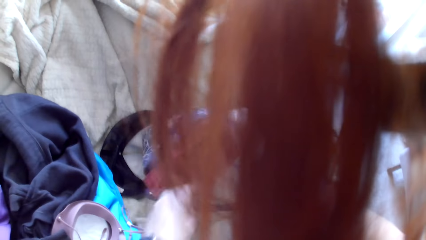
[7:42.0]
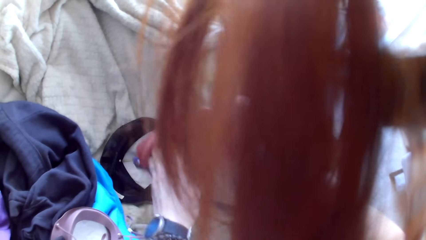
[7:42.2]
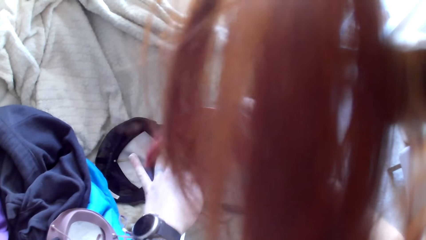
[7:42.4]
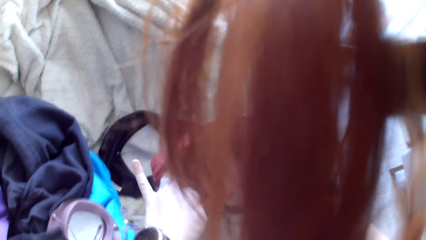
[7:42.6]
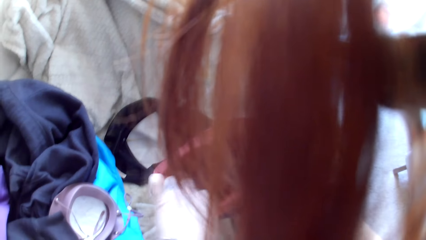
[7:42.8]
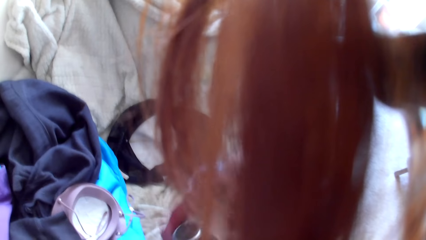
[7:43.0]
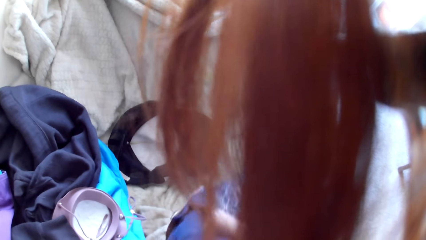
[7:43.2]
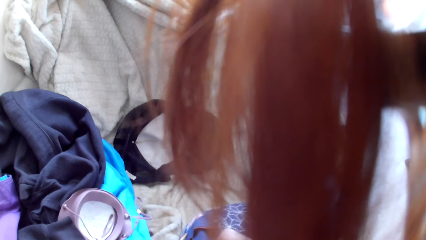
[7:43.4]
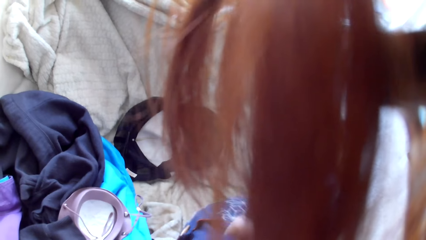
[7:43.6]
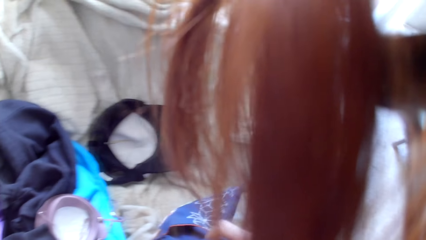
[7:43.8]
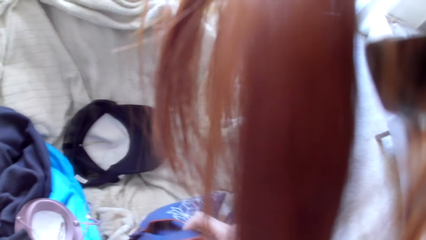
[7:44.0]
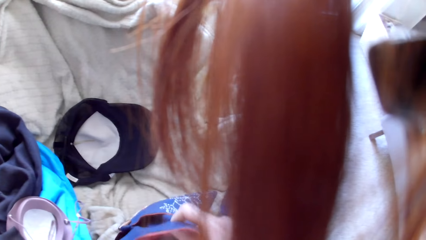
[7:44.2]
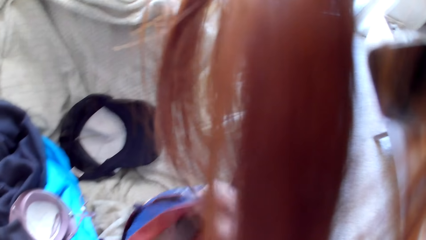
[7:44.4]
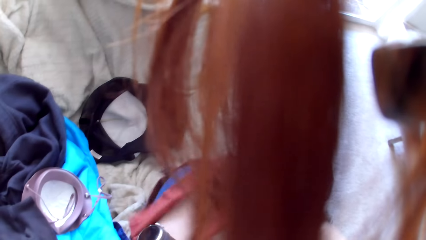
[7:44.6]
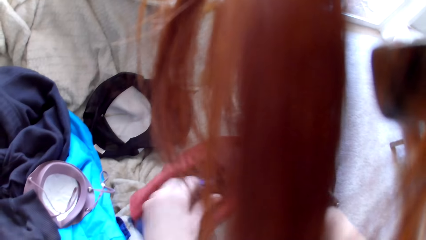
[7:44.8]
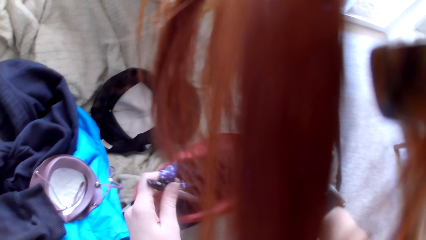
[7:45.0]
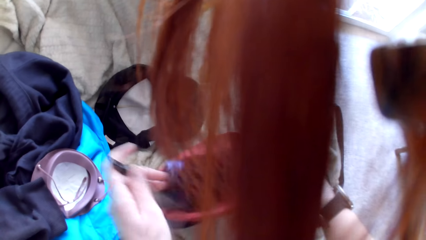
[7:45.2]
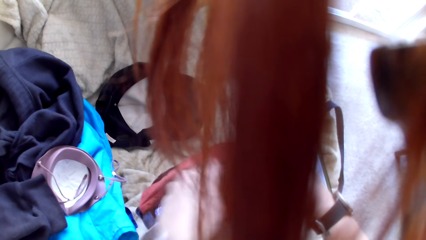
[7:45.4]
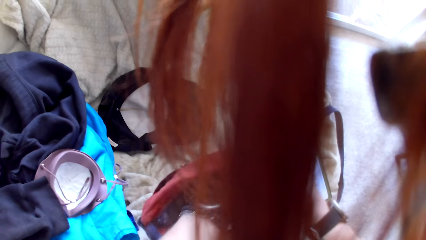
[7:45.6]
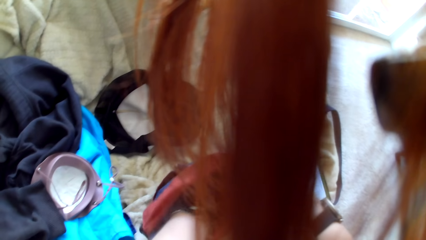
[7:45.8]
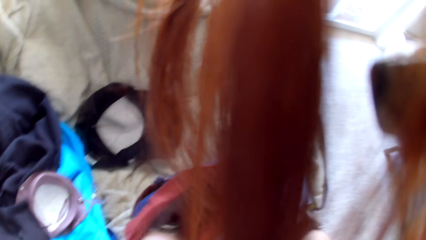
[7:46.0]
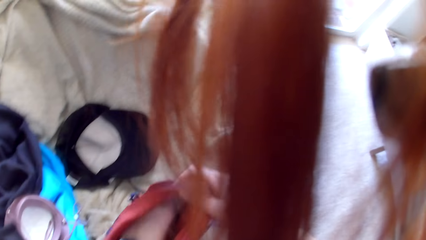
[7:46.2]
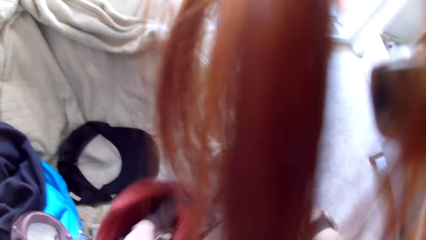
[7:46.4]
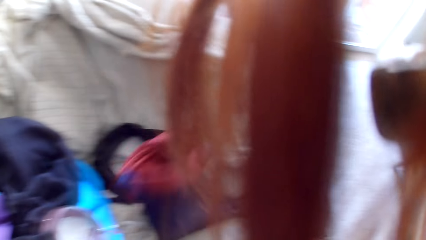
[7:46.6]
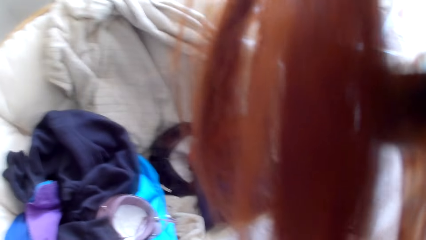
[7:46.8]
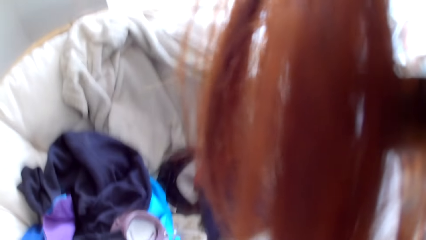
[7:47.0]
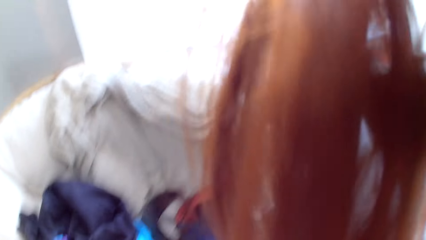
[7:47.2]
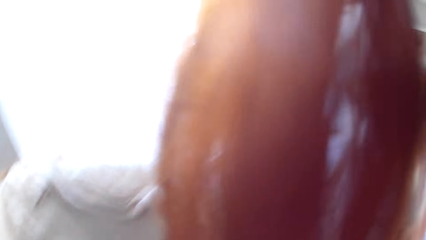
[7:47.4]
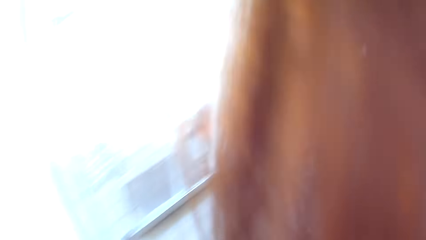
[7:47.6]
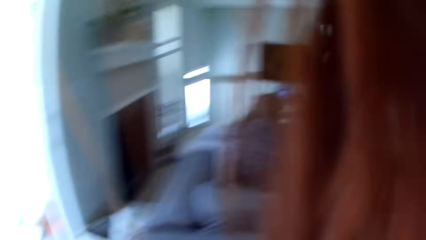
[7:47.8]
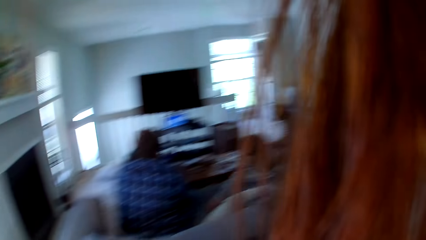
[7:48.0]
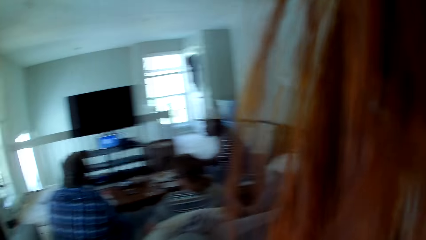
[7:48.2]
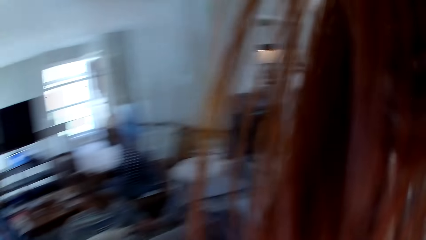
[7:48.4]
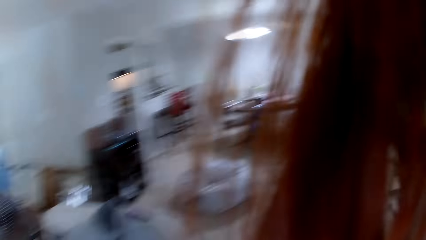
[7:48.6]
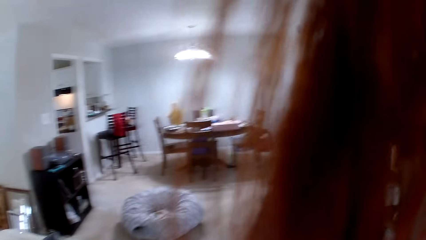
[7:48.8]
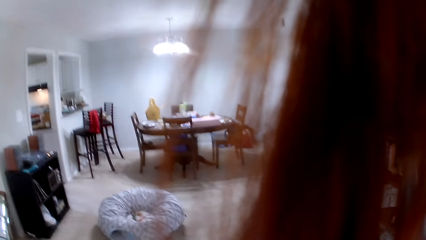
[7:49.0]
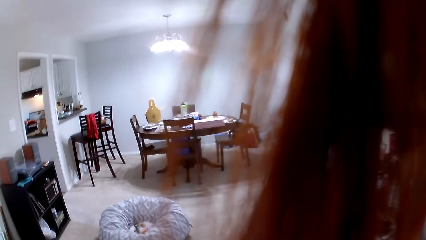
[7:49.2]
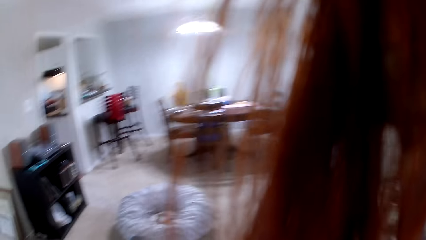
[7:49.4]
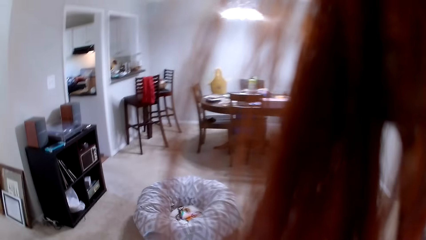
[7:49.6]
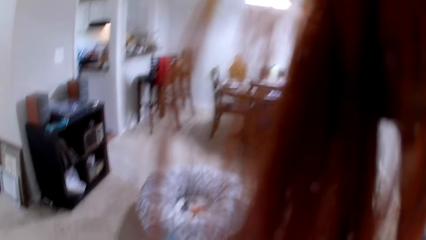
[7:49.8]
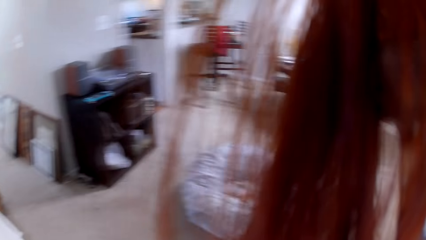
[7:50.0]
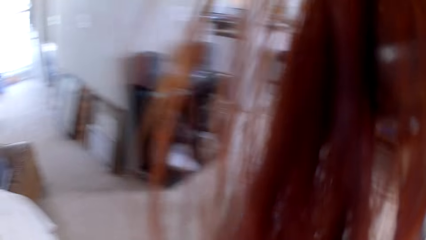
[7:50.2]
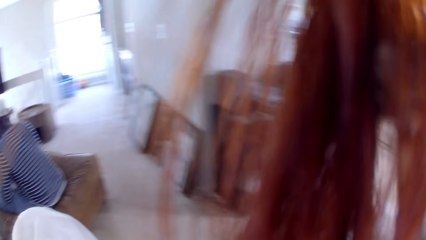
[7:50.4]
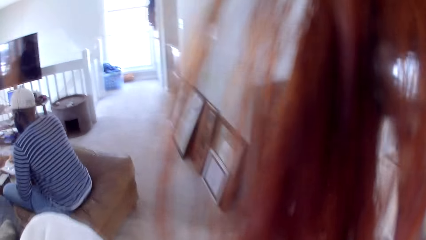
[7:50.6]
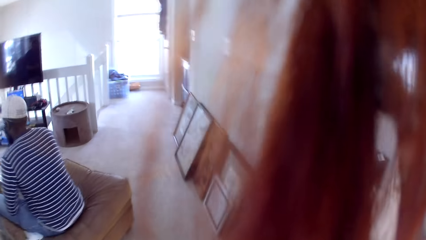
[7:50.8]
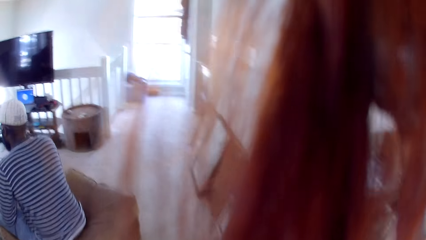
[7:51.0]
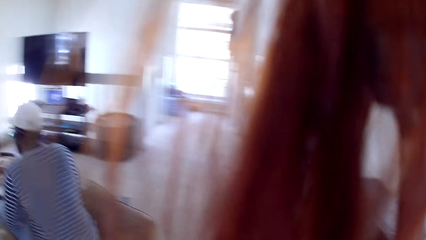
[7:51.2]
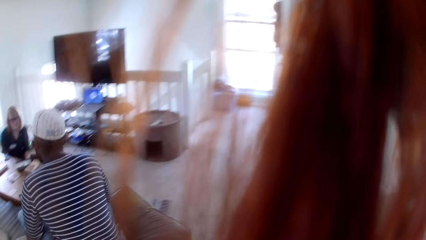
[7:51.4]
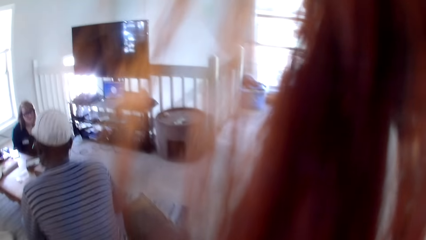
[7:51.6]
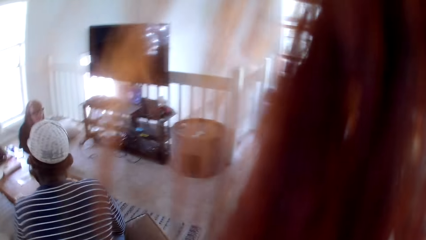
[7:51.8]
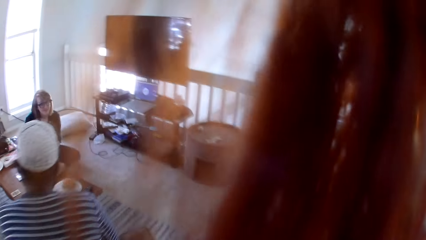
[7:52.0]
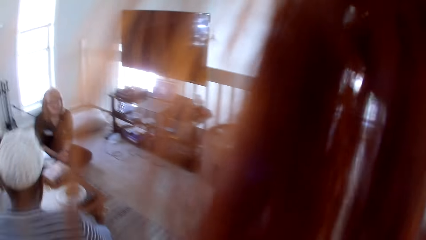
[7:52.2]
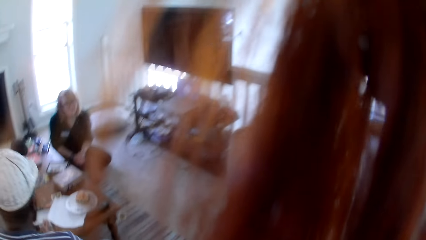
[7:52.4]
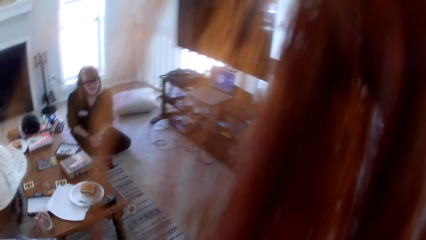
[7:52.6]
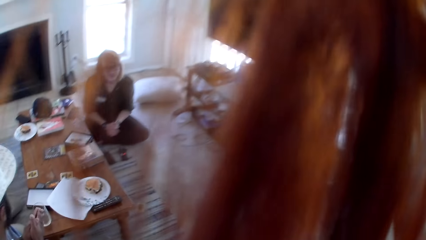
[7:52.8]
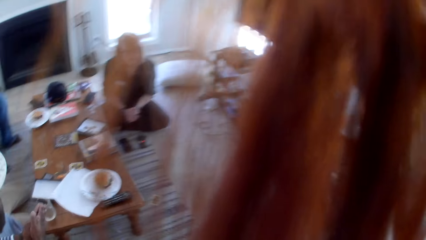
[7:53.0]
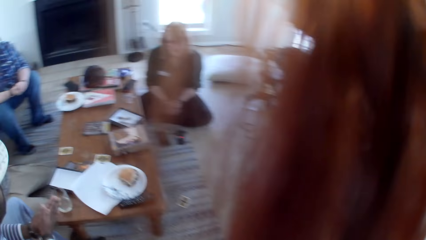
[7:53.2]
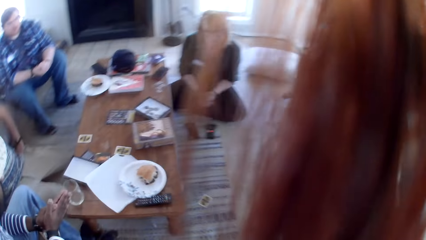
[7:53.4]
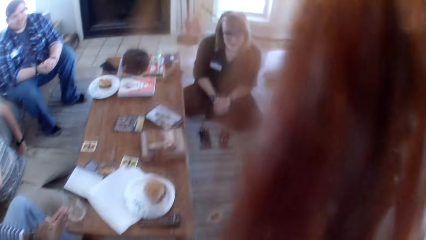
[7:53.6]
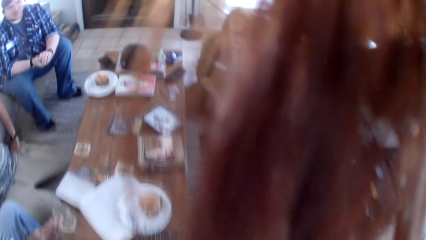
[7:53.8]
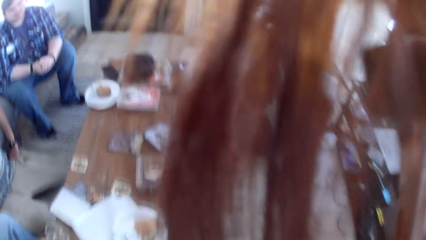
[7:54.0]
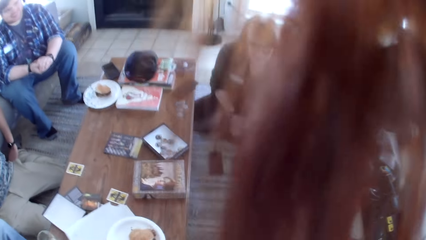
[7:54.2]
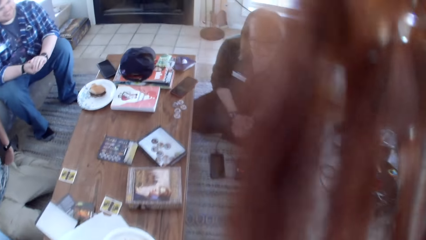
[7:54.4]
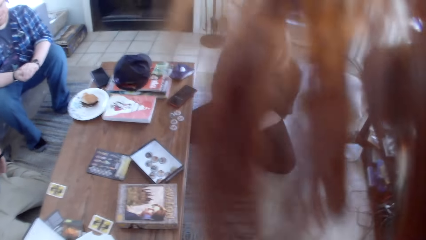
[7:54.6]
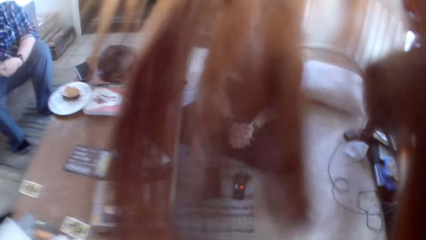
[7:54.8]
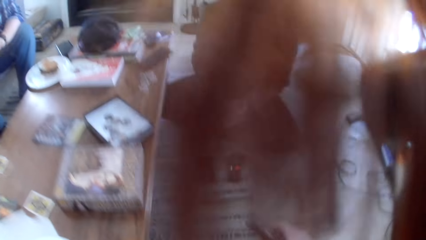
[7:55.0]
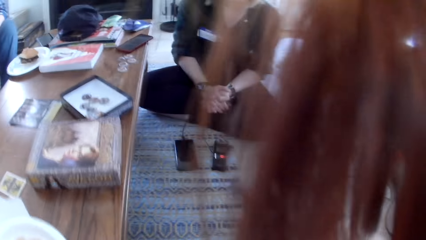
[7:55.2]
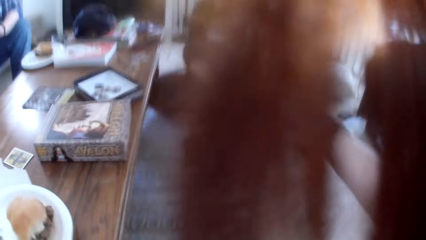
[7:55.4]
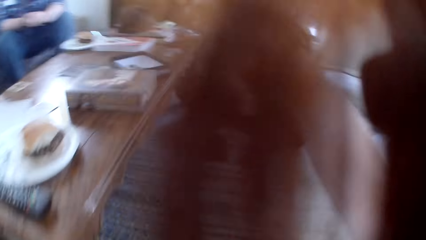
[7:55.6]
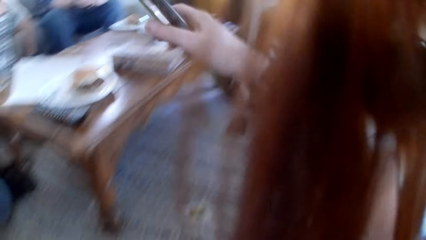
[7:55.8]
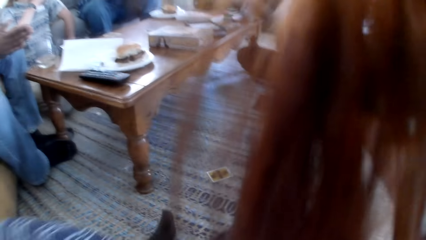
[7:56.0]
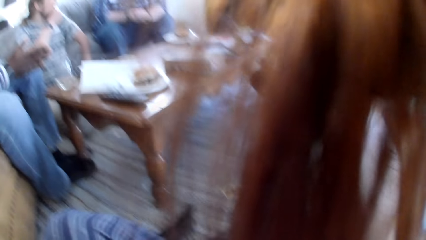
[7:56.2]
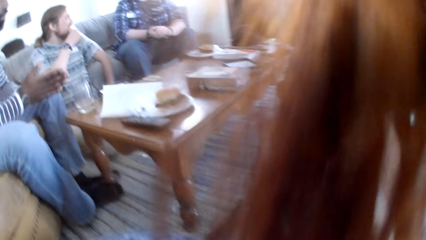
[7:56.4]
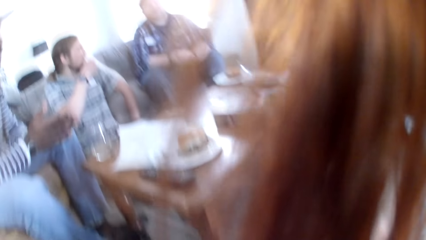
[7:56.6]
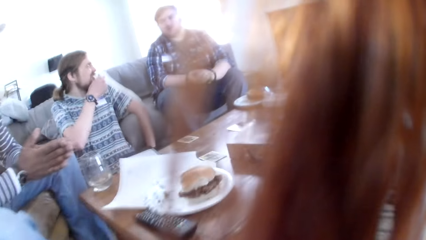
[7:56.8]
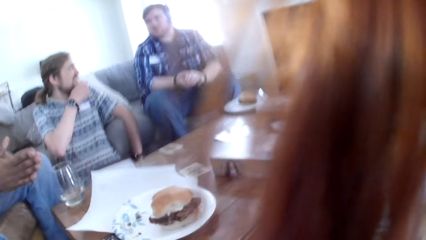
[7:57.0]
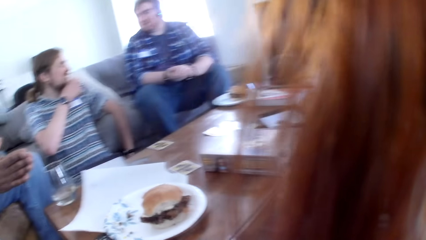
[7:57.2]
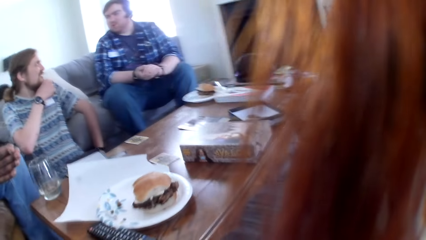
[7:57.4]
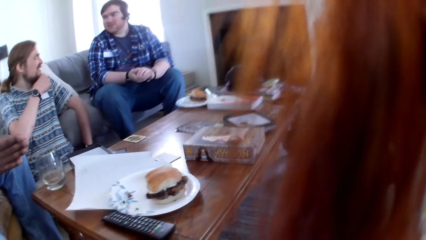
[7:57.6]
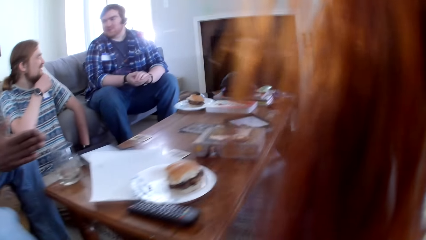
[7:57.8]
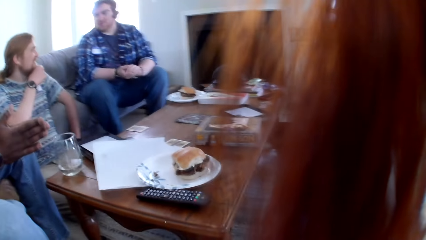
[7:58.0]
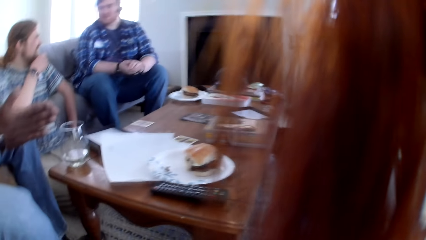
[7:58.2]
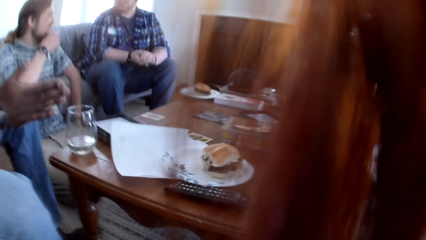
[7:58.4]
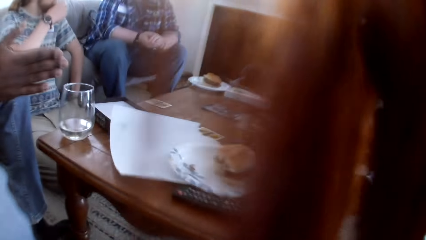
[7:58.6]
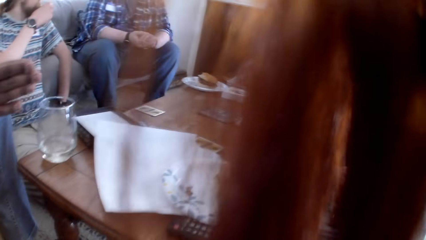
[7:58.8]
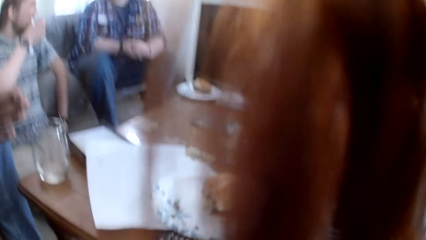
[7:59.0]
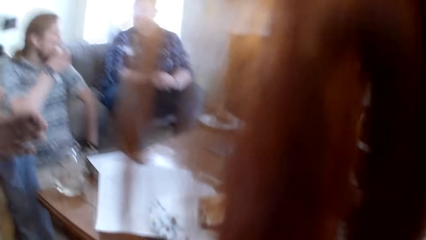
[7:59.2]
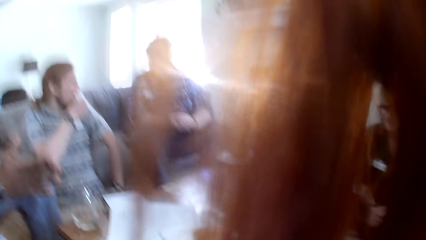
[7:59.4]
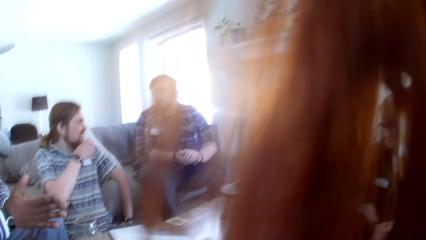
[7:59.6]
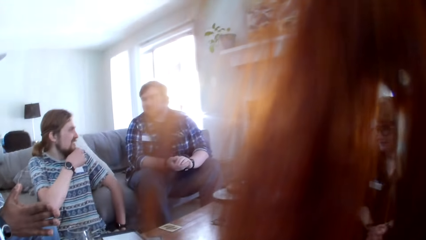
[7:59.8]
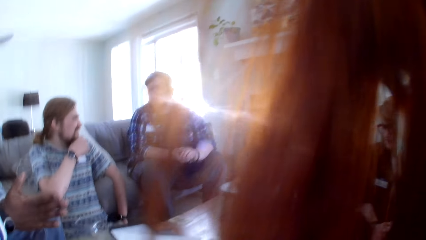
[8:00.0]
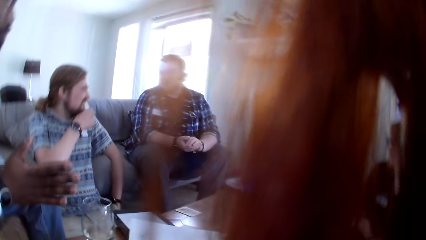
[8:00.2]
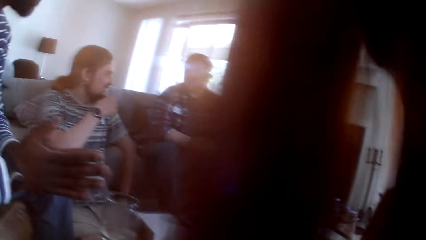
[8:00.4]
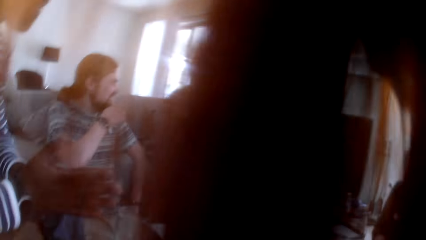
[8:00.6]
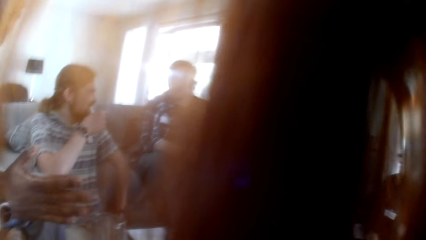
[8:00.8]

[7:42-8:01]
The camera wearer picks up a handbag. They take a pencil. They check the bag. They drop the bag. They walk towards the couch. They sit on the chair.
